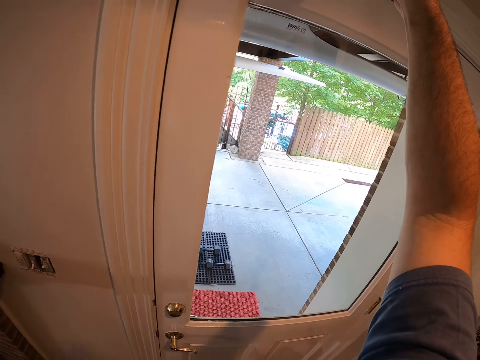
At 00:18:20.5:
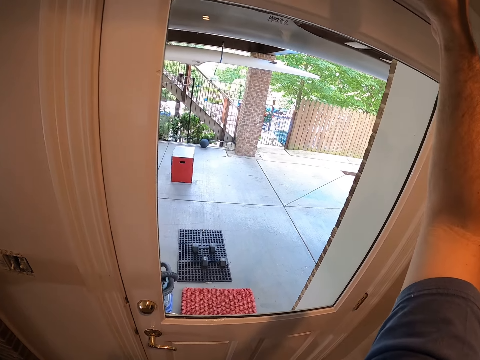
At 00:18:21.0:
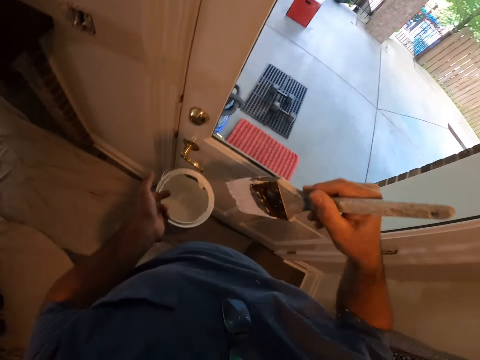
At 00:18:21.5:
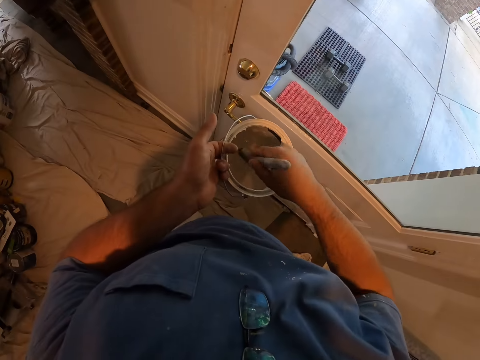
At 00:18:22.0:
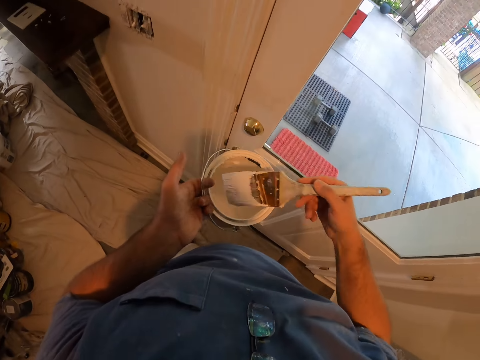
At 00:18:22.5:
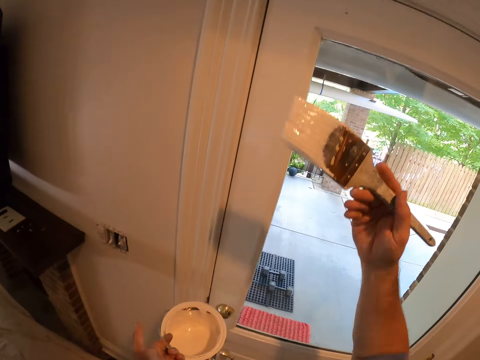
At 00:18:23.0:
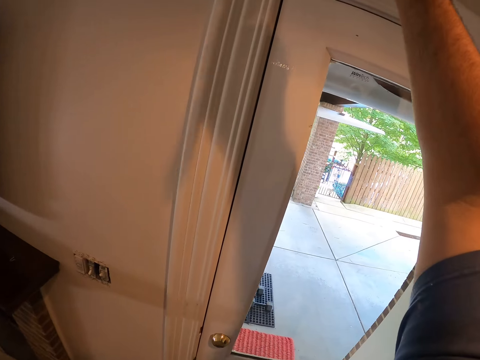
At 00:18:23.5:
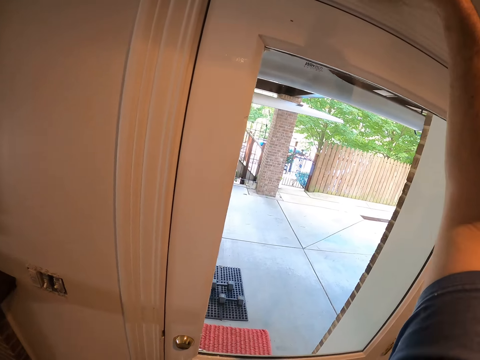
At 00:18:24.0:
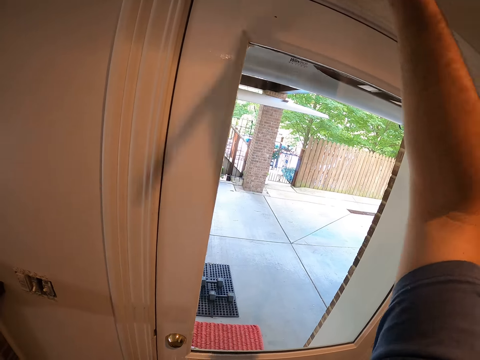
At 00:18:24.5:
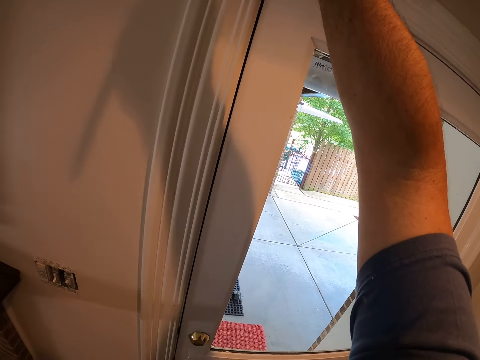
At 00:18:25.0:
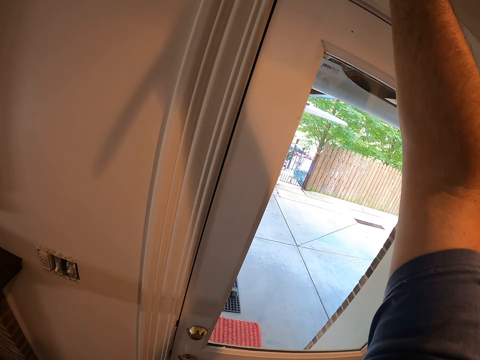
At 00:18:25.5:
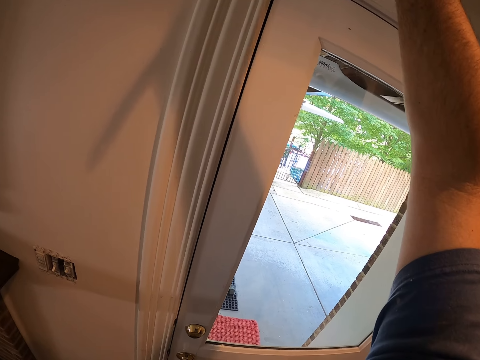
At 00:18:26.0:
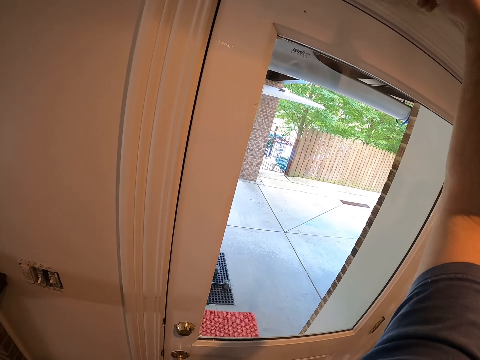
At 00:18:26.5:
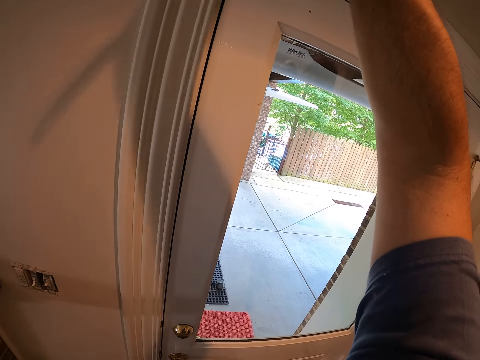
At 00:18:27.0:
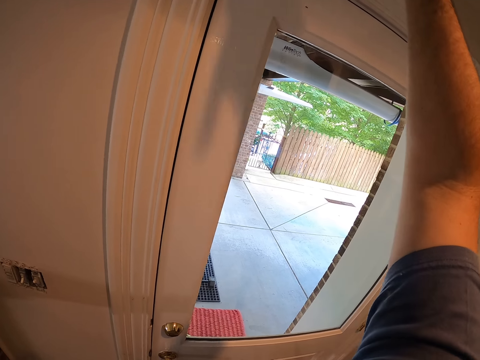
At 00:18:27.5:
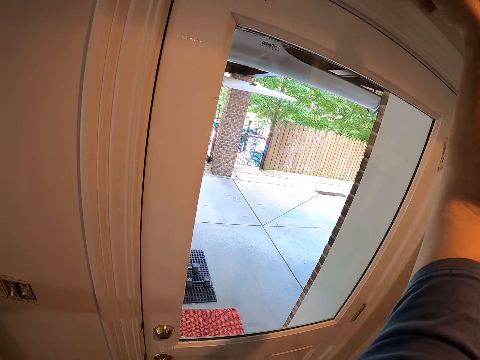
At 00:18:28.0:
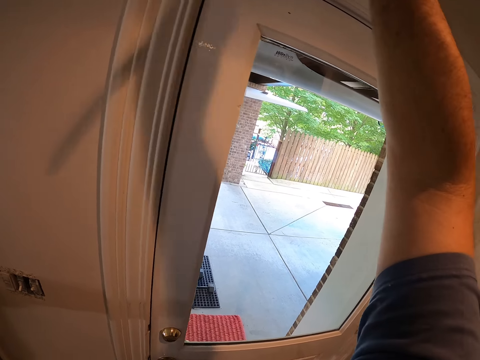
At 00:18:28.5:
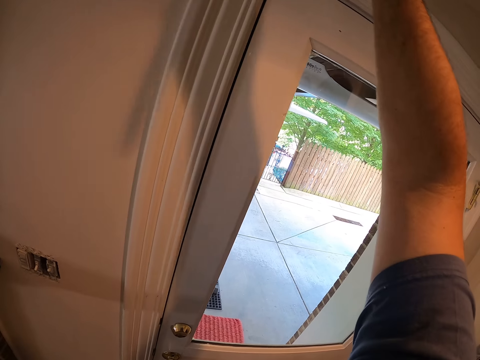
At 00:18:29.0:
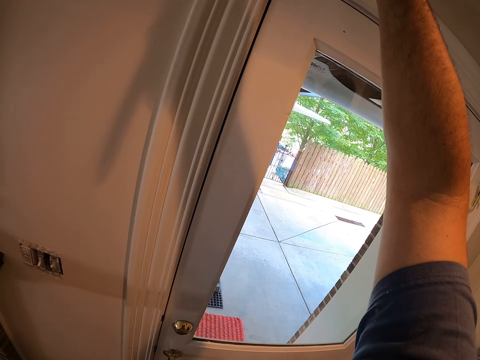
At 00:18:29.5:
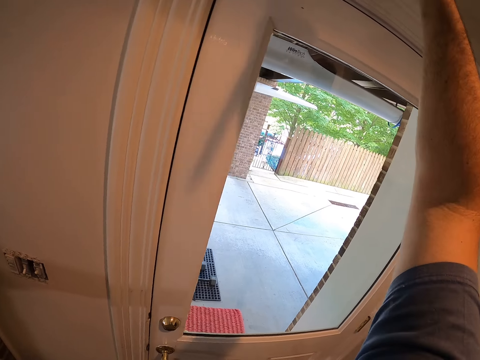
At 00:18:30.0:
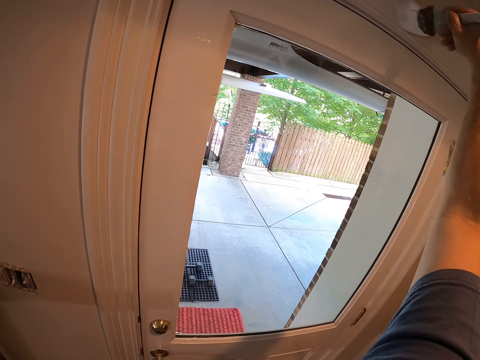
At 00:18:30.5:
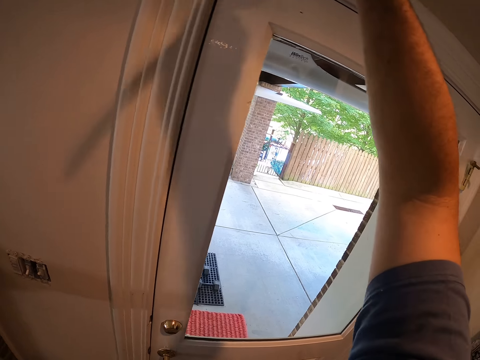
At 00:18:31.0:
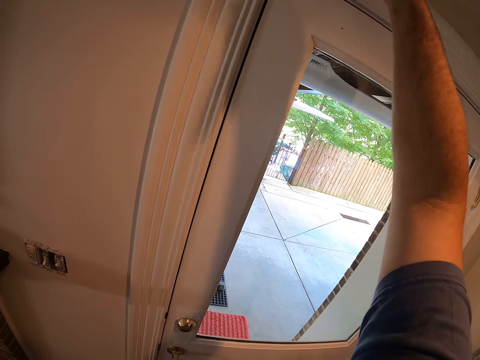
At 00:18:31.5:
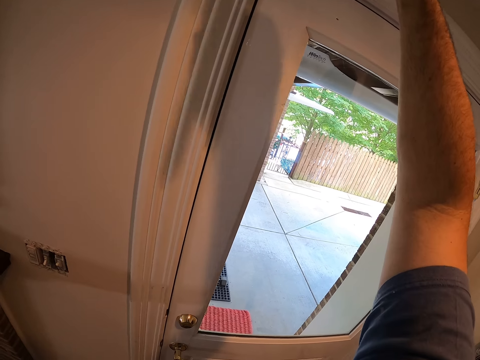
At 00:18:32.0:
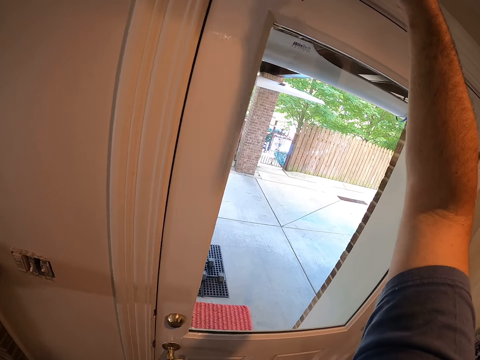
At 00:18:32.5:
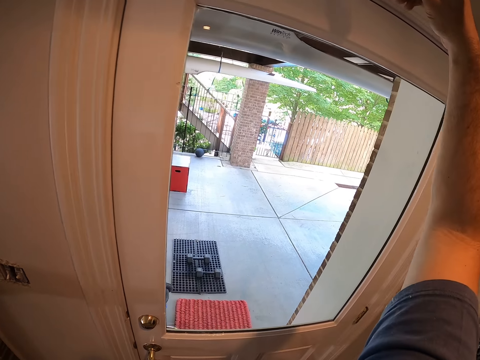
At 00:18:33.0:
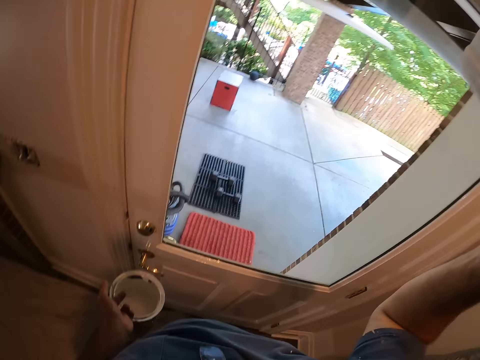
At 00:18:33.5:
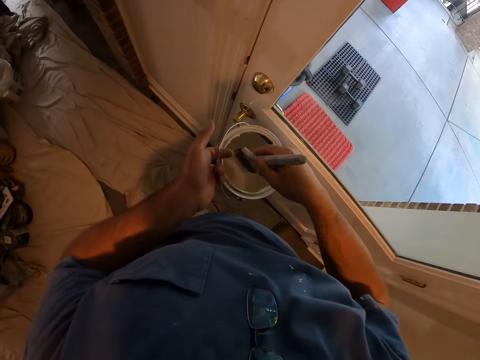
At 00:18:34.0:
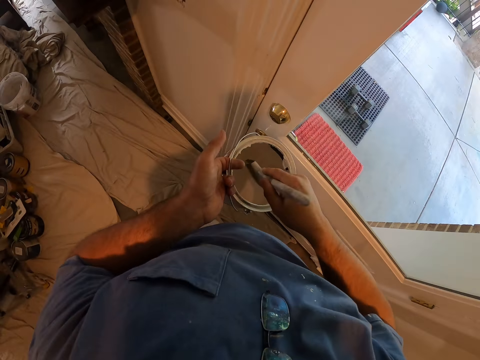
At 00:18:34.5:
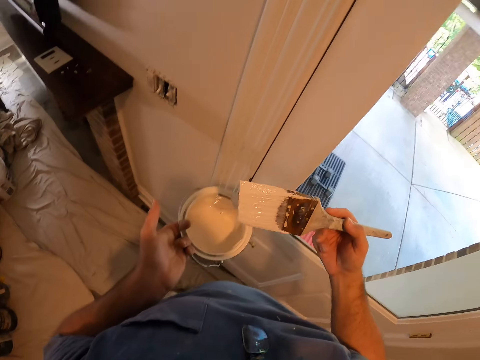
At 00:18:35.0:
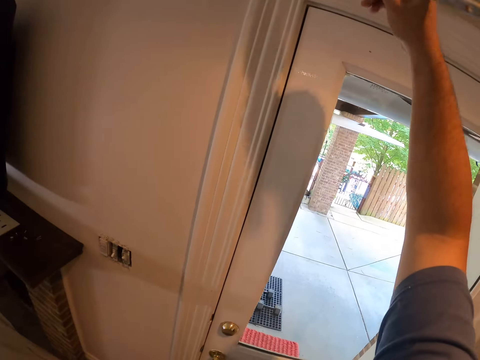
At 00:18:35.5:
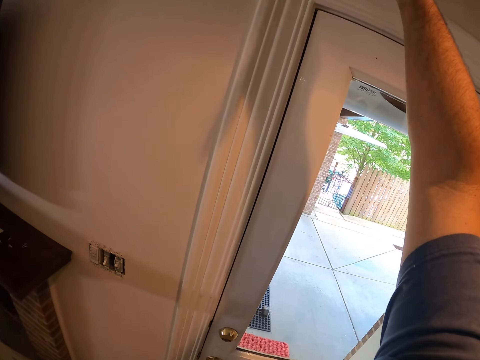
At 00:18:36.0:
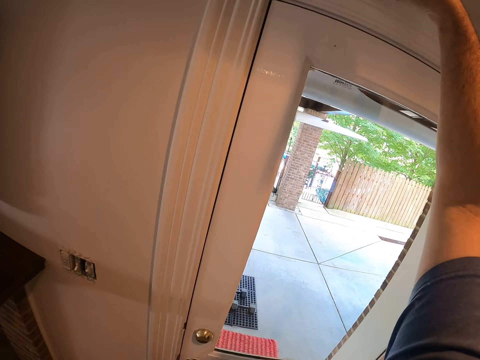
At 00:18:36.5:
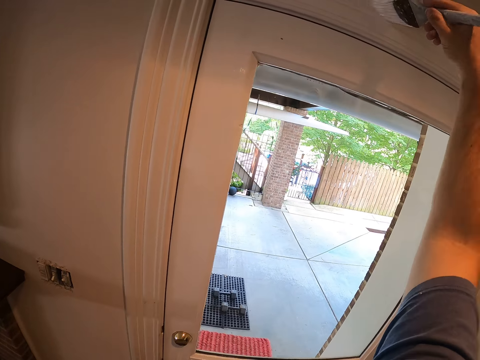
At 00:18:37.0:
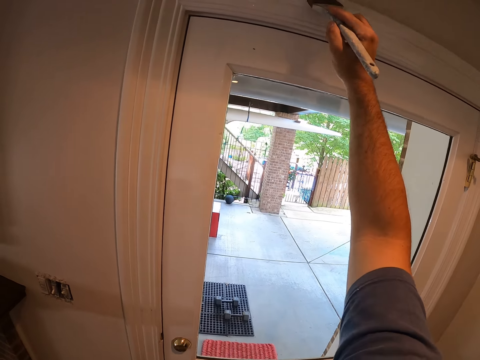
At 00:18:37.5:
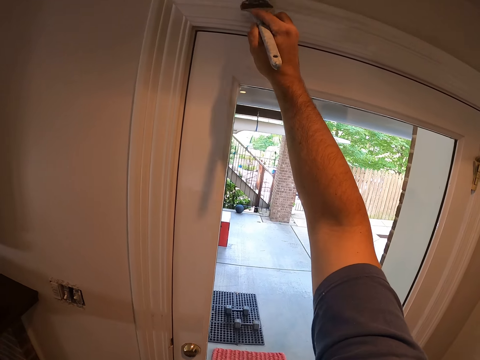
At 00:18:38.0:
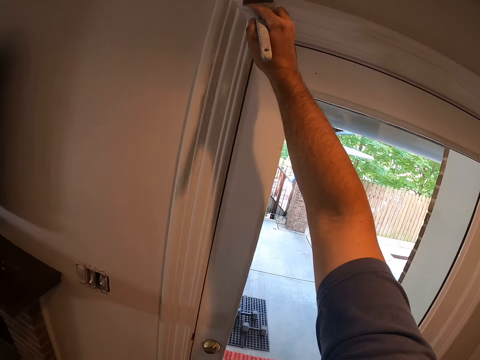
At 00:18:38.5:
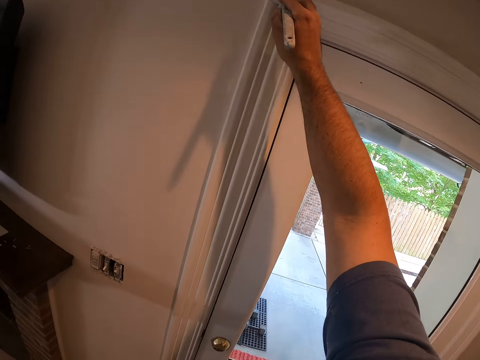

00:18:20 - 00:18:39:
The camera wearer dips the paint brush into the bucket of paint on his left hand. He continues painting the door frame with the paint brush. He dips the paint brush into the bucket of paint on his left hand. He continues painting the door frame with the paint brush.

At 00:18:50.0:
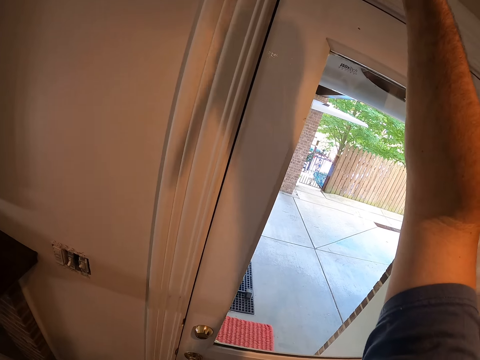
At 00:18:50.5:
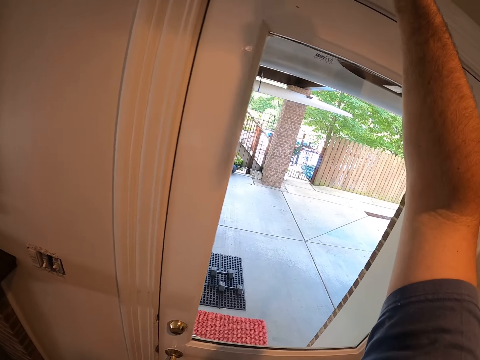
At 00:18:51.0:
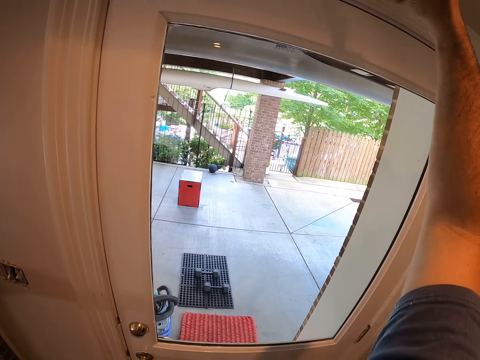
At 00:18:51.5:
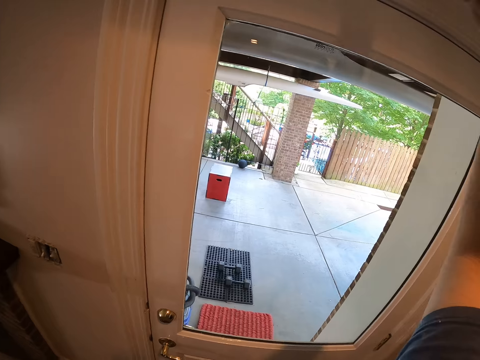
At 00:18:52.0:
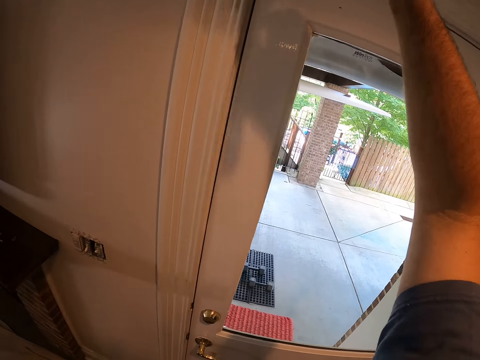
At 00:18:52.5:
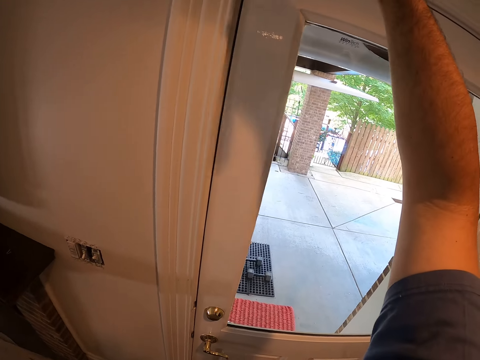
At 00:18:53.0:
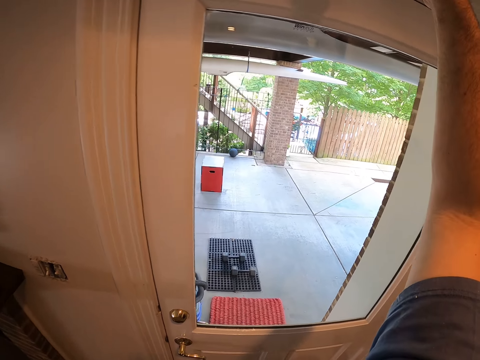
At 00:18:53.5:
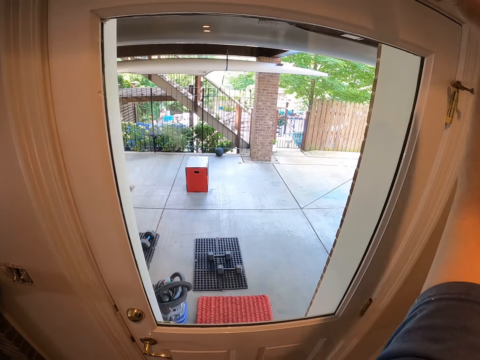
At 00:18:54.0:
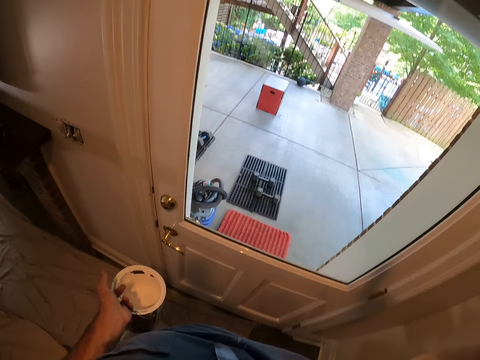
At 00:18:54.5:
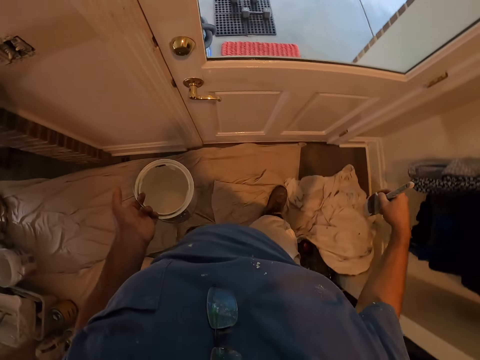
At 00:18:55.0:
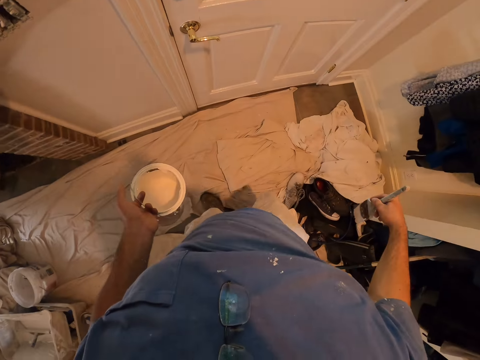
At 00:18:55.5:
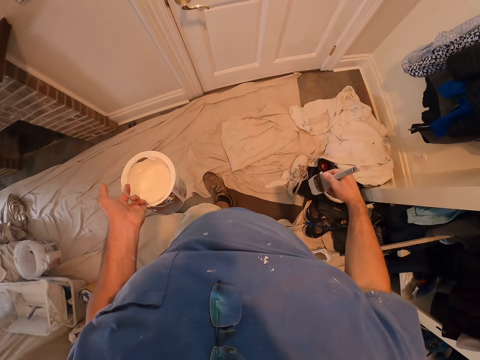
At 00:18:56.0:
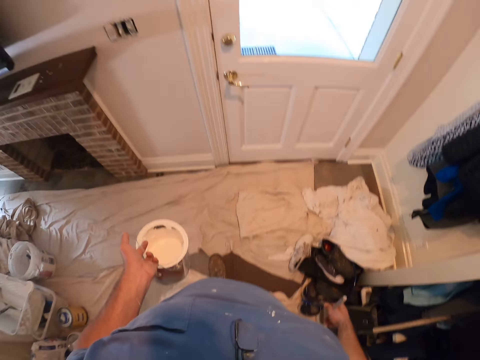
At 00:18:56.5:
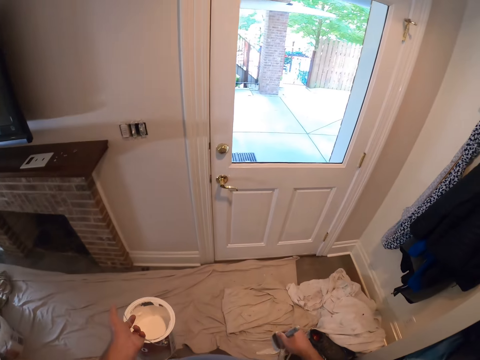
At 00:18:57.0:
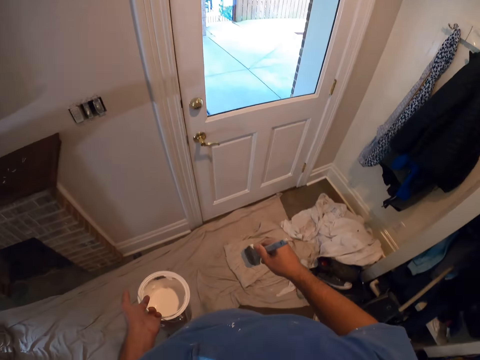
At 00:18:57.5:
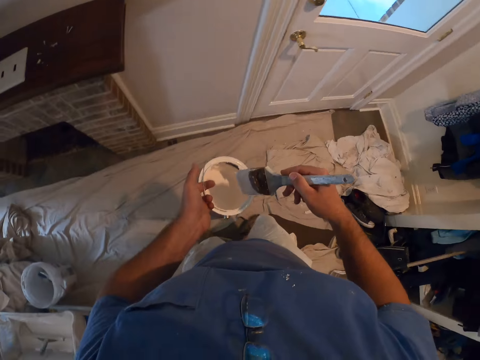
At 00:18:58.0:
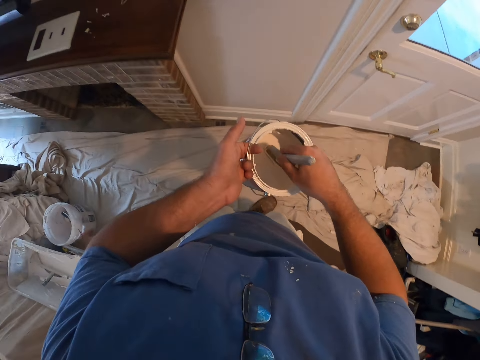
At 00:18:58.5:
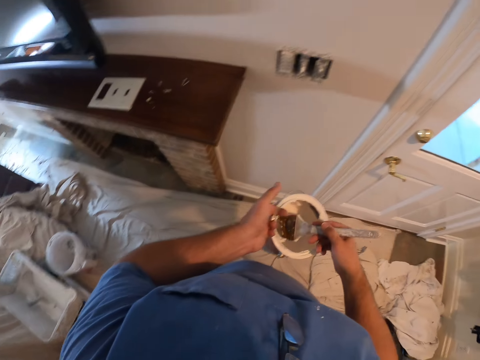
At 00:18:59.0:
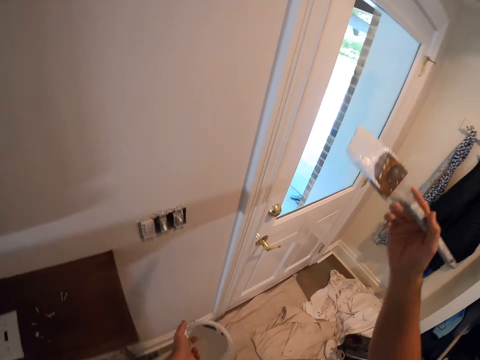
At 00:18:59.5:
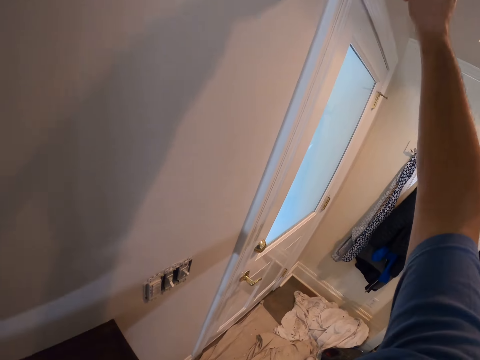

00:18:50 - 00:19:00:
The camera wearer stares at the floor. He stares at the door. He dips the paint brush into the bucket of paint on his left hand.
